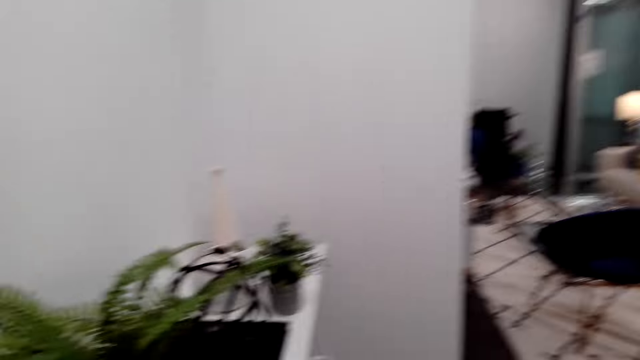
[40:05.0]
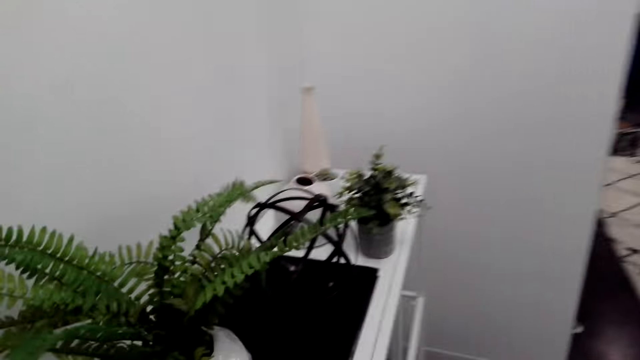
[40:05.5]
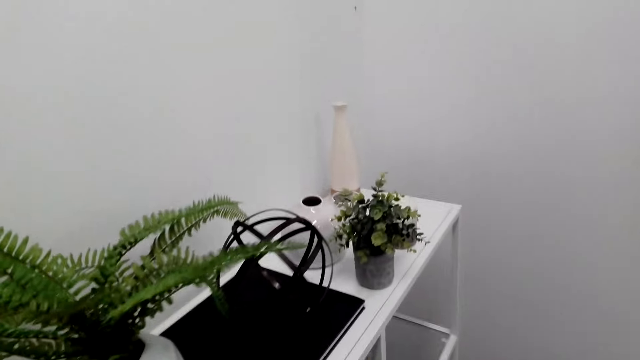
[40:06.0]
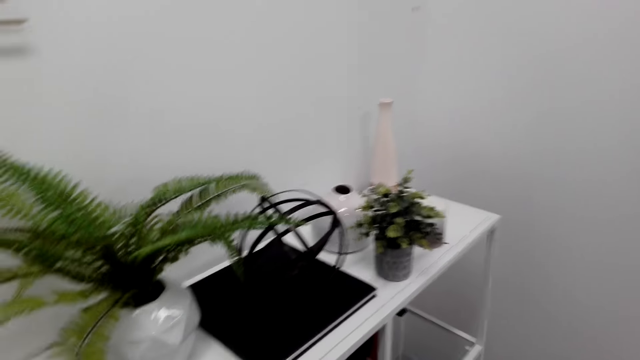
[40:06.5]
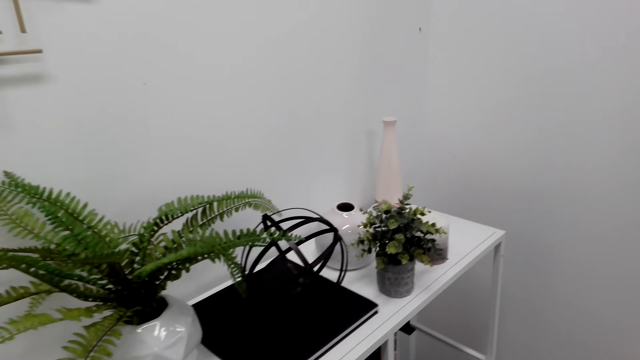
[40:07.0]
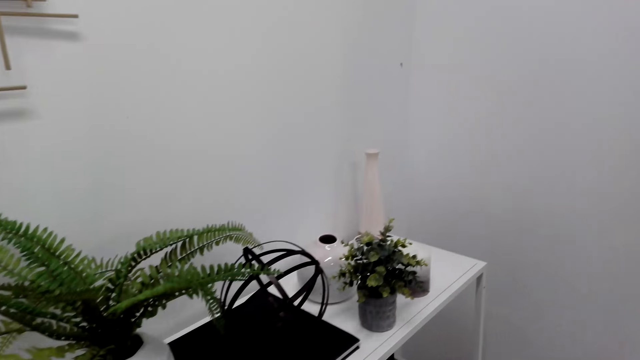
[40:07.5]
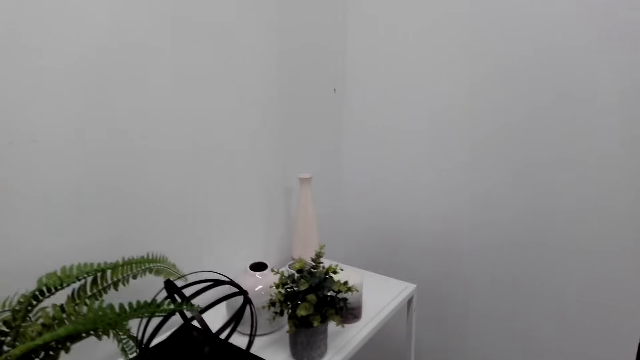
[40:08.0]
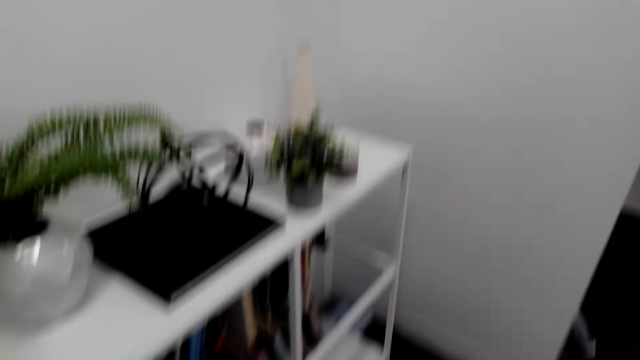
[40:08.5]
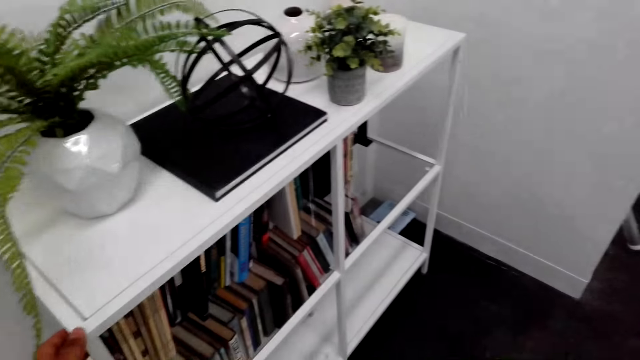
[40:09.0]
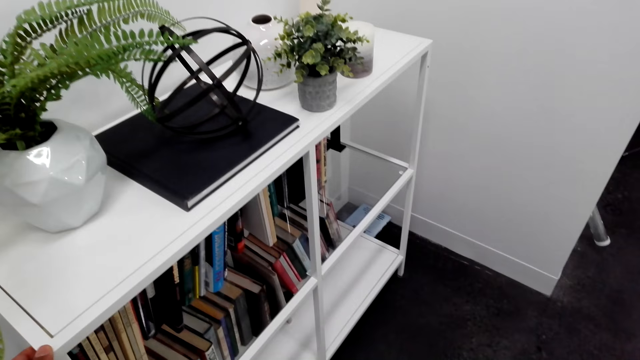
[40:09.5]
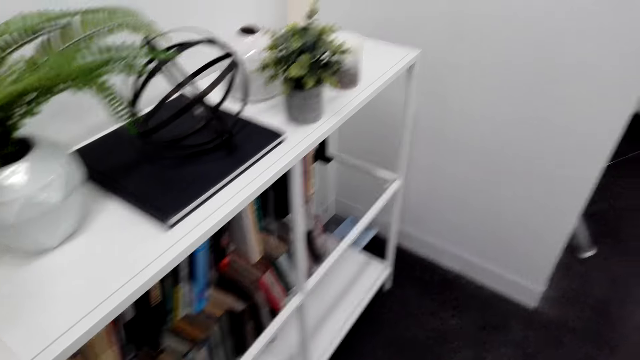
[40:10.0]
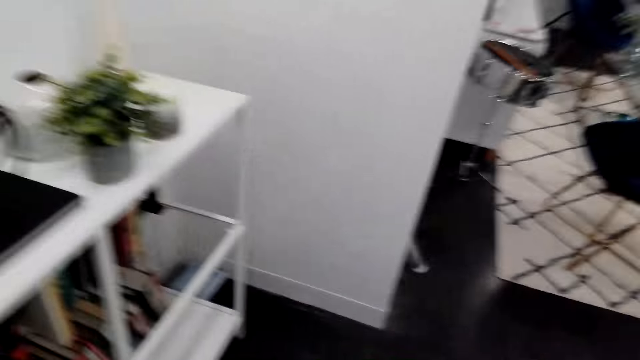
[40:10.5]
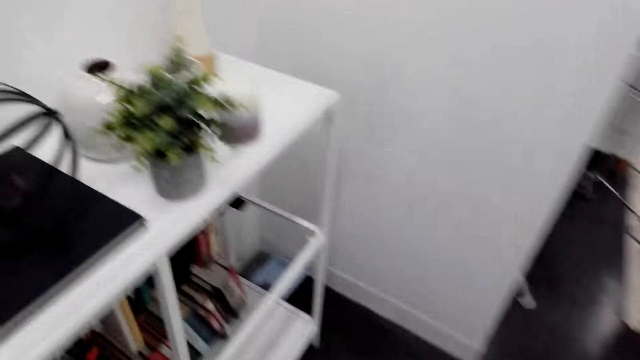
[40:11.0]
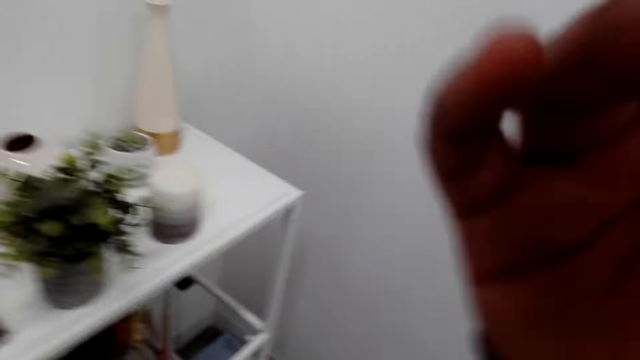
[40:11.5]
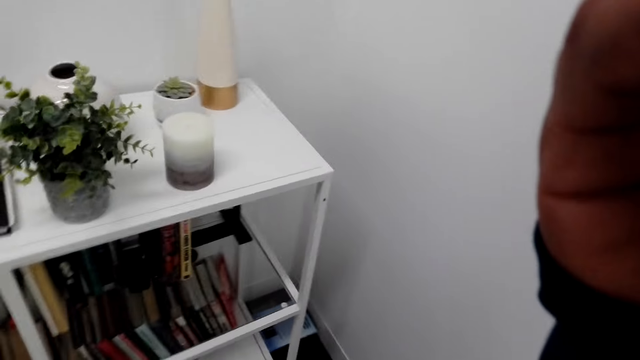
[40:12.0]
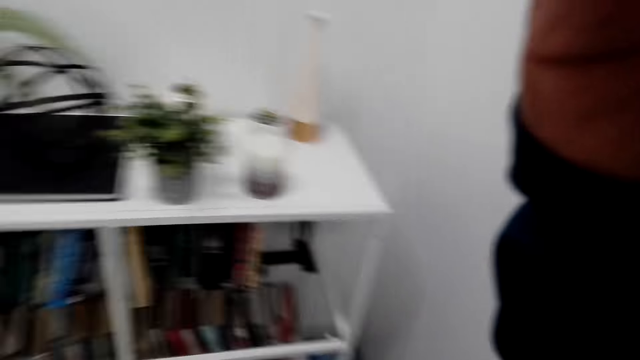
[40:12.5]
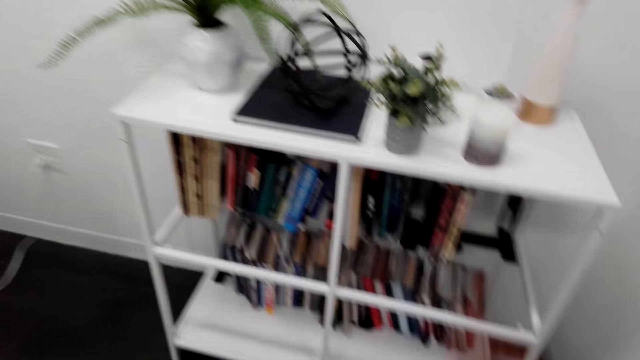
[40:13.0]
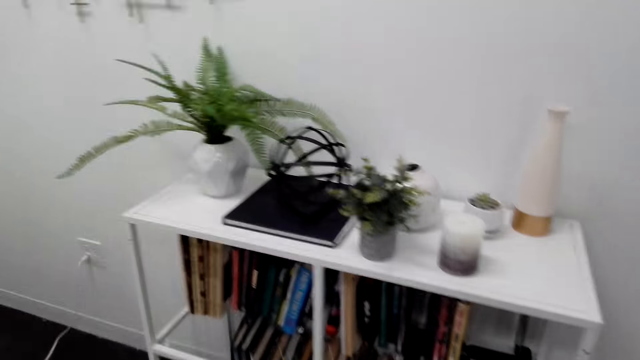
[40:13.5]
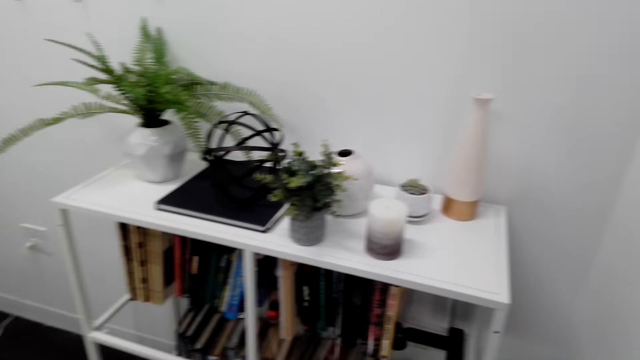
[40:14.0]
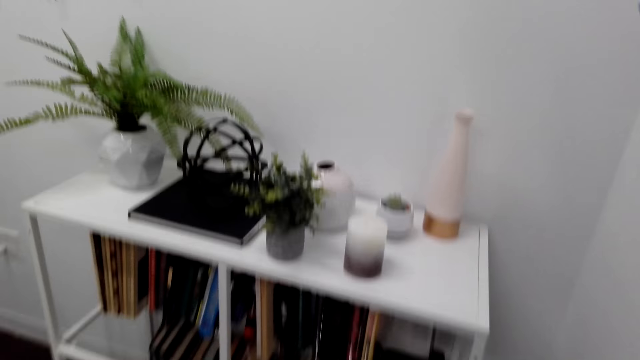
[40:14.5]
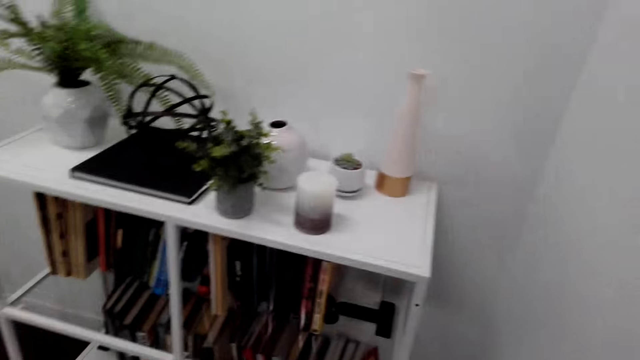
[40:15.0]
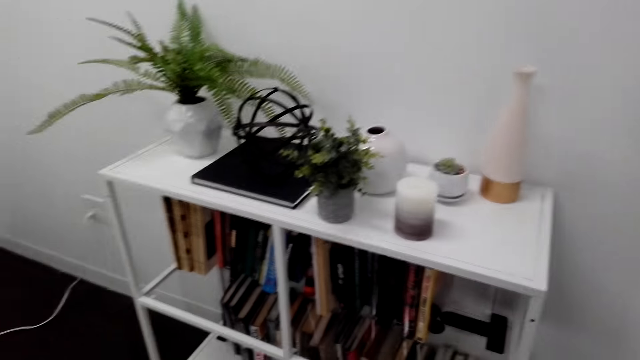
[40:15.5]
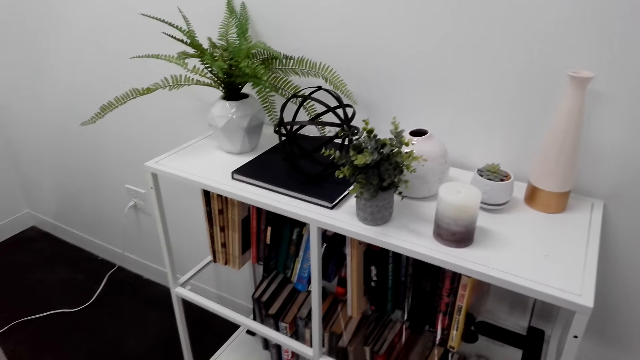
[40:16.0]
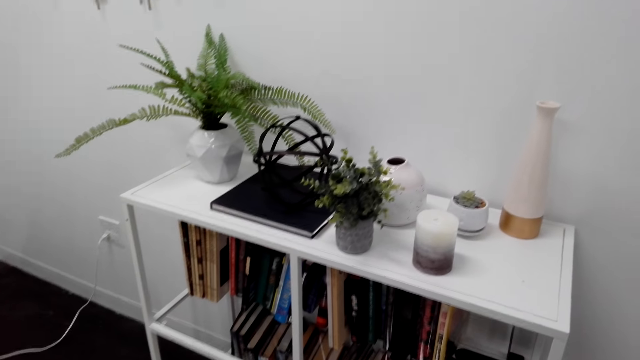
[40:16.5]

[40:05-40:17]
The camera wearer looks for something. He touches his head.

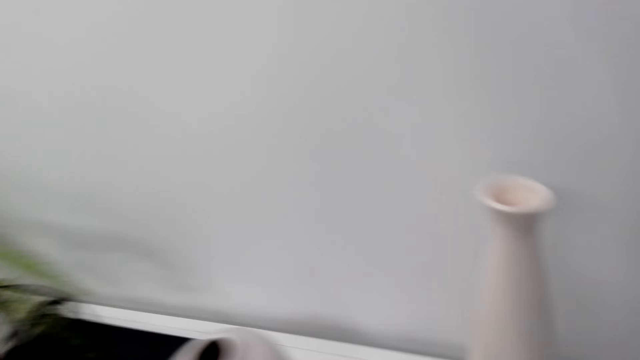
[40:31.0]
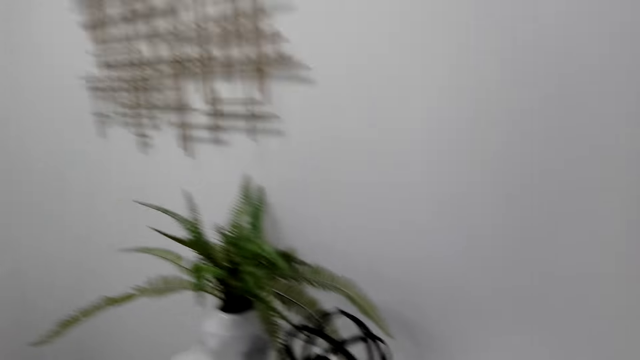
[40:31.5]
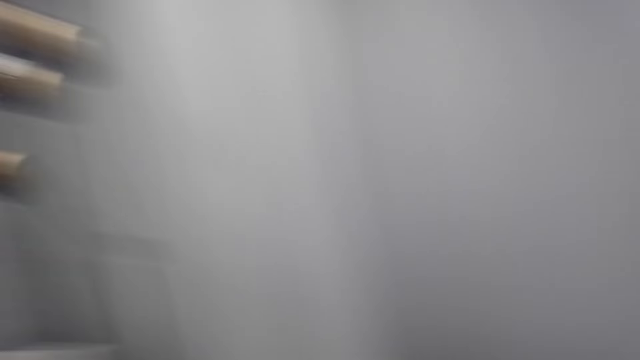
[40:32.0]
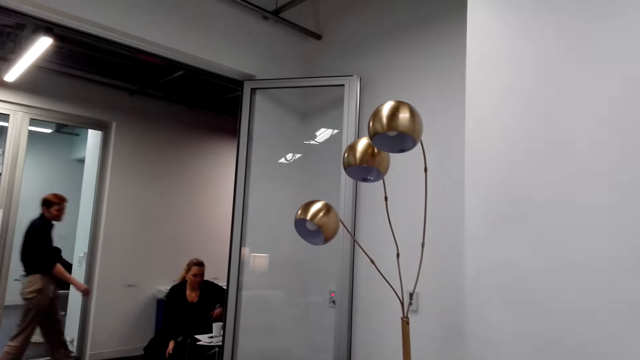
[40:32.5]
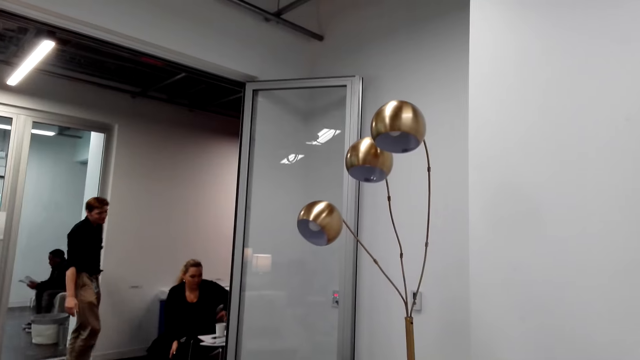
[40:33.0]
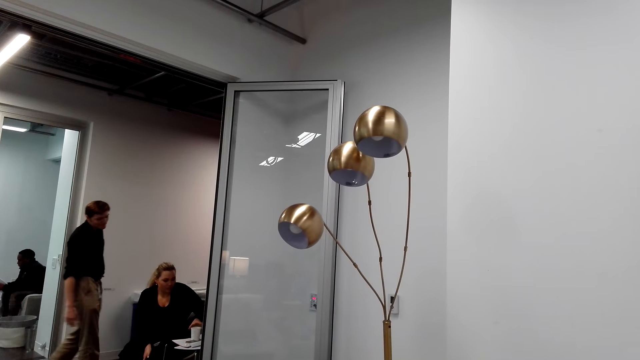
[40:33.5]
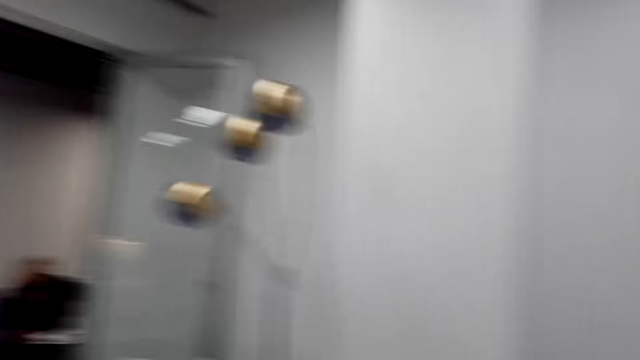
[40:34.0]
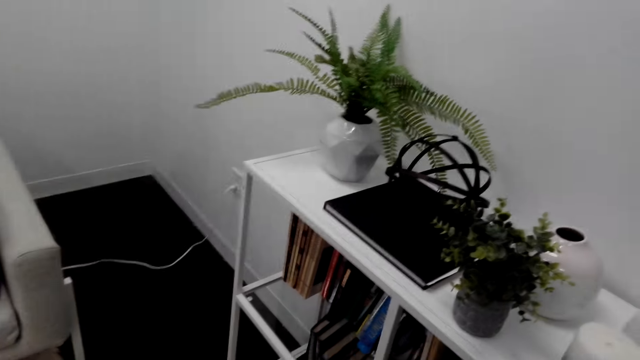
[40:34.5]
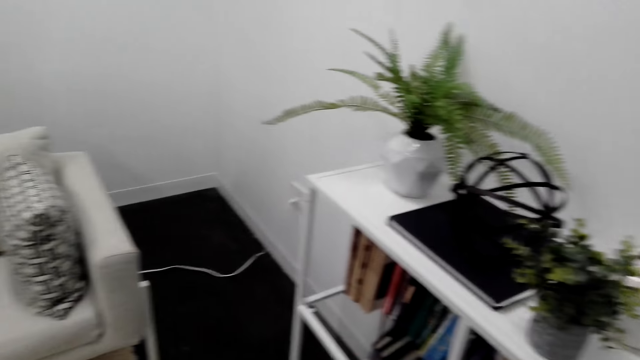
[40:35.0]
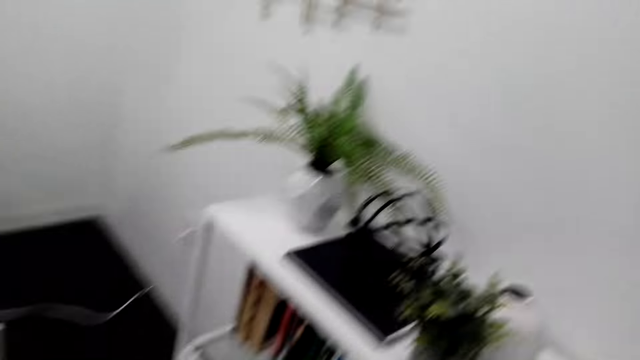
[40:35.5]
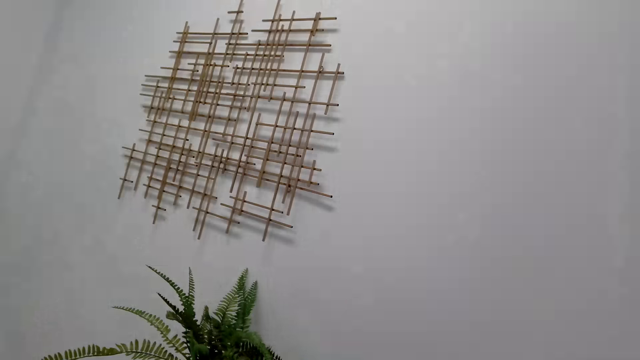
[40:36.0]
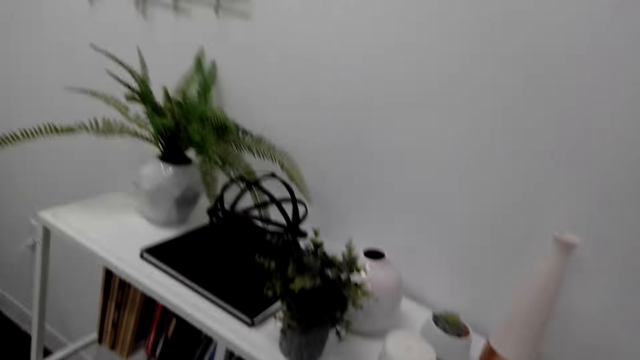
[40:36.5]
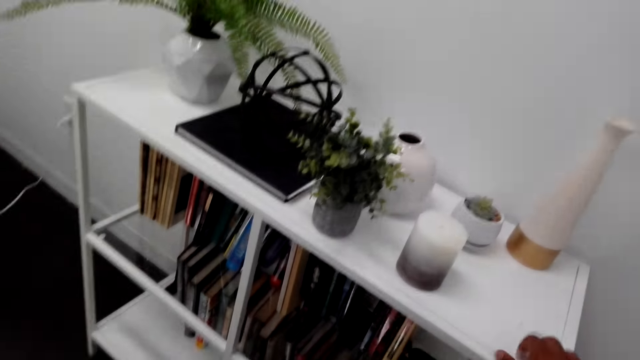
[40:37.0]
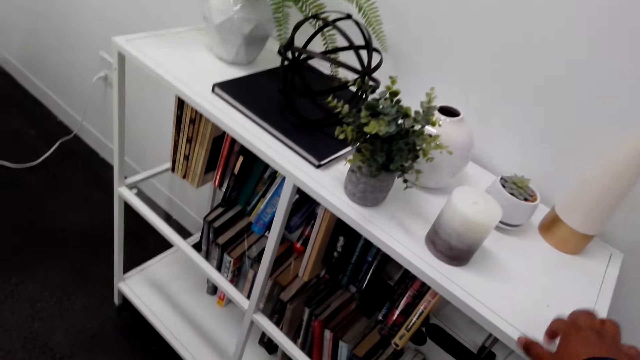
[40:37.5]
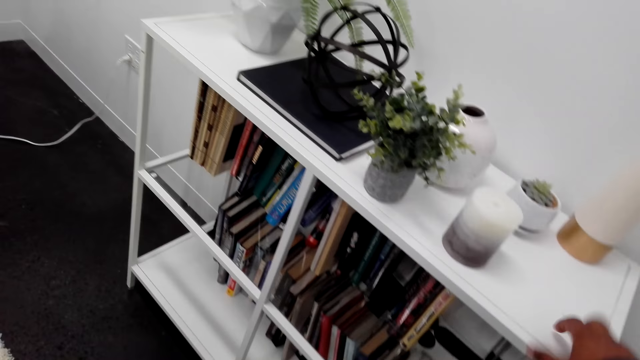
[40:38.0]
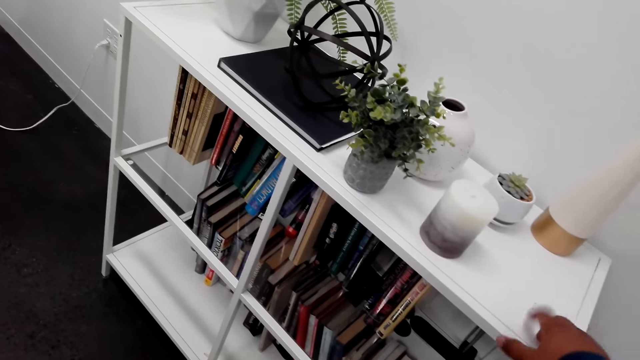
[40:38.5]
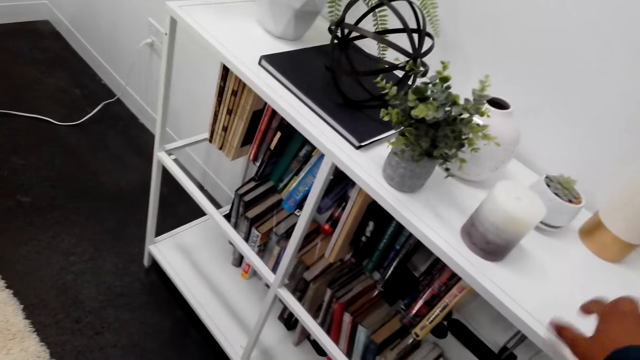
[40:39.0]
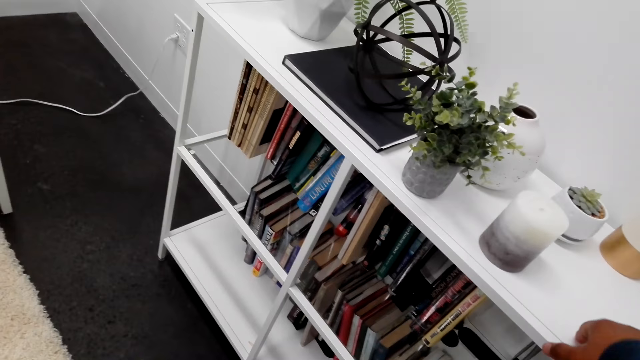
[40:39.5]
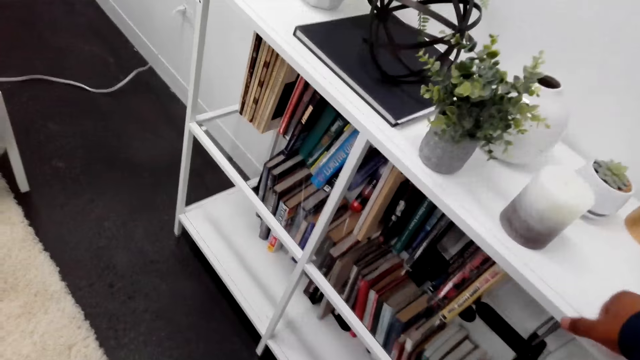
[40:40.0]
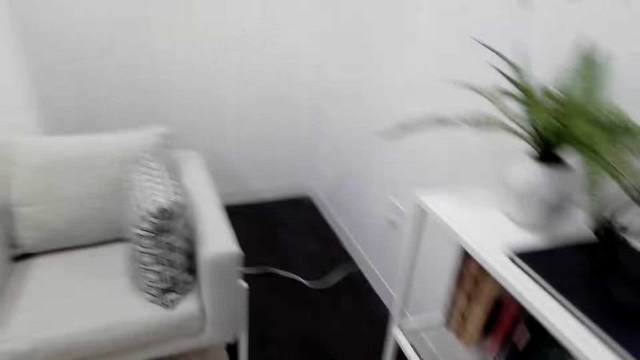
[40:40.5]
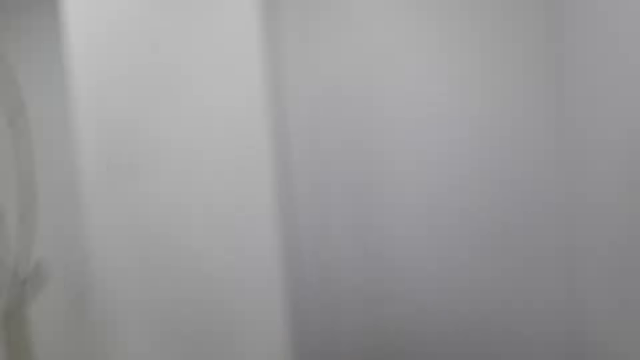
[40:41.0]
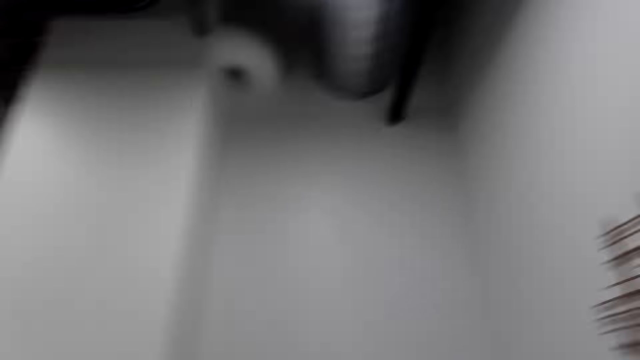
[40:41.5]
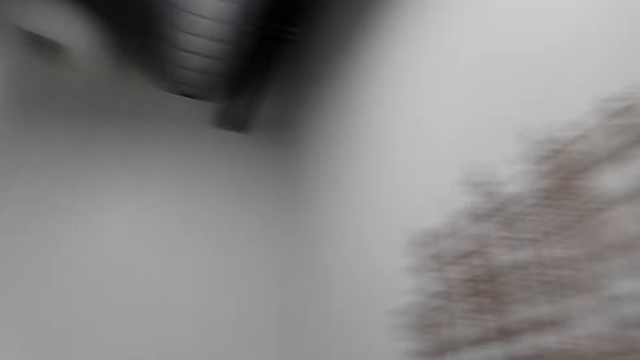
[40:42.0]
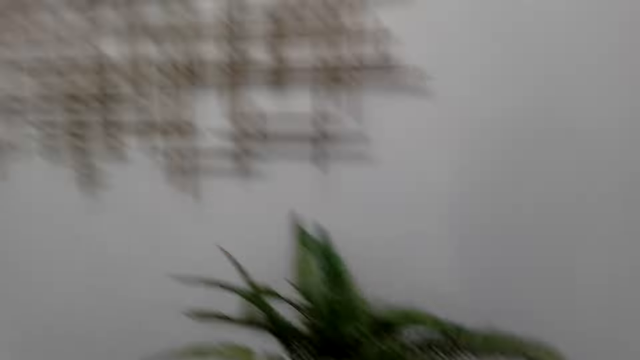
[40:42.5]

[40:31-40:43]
The camera wearer looks around. He taps the book shelf with his fingers.
